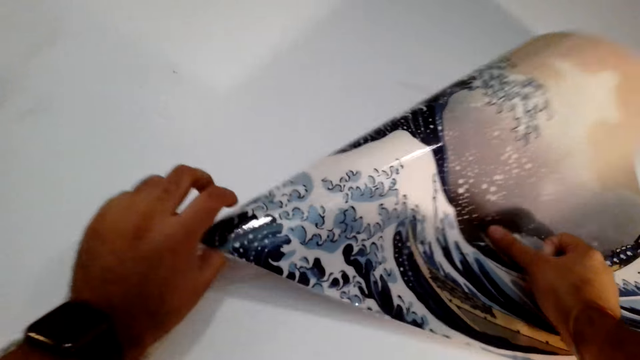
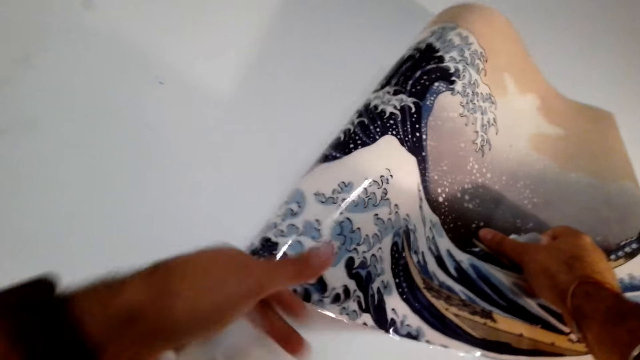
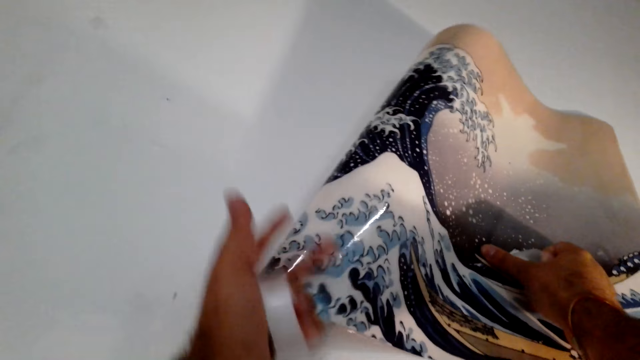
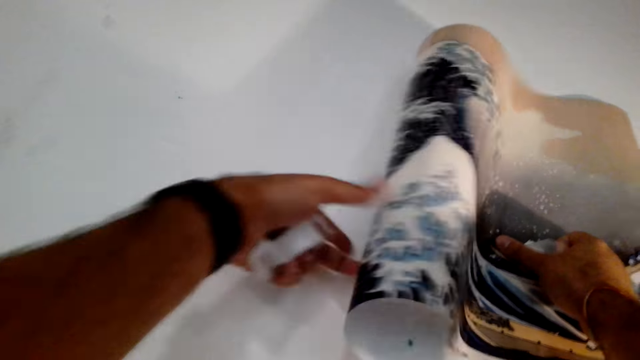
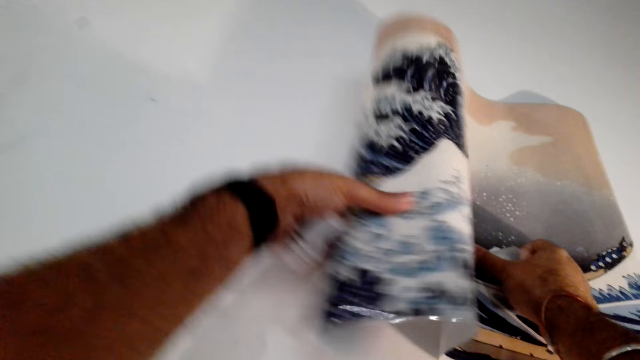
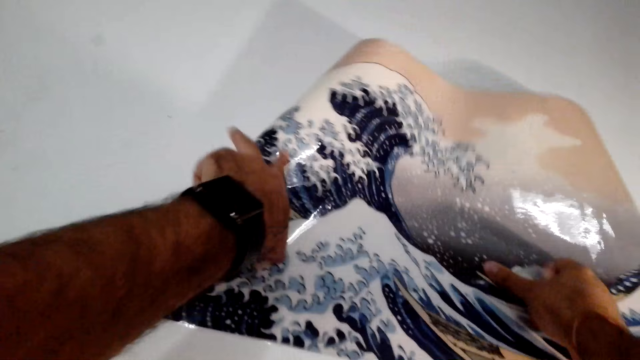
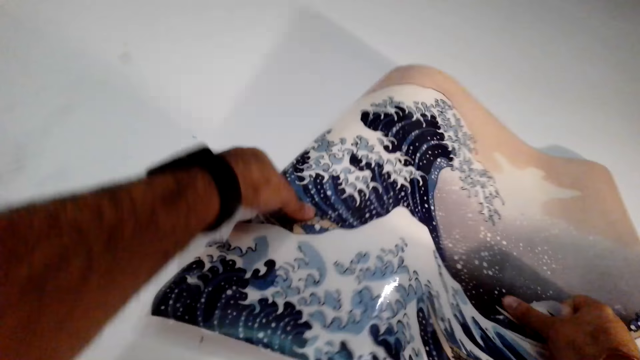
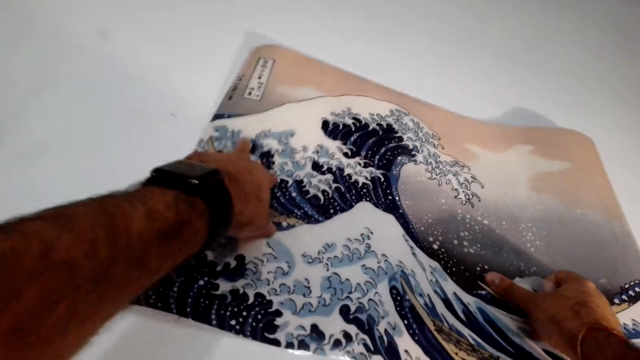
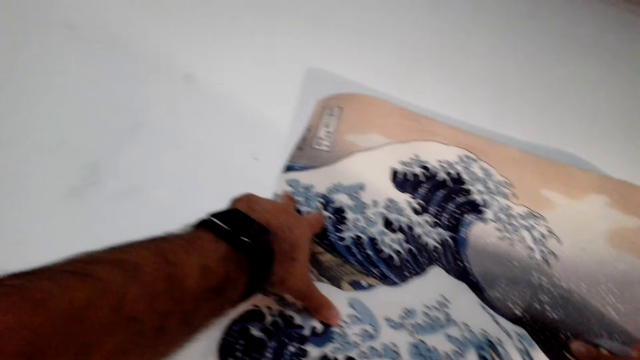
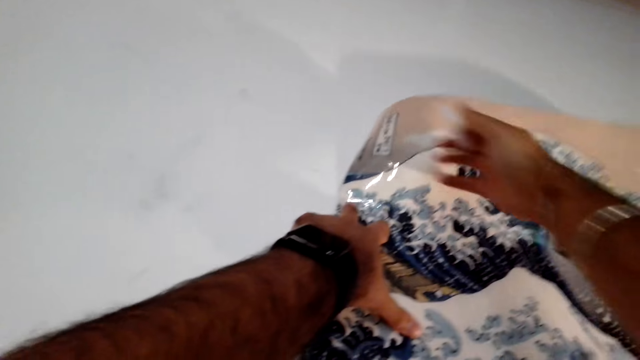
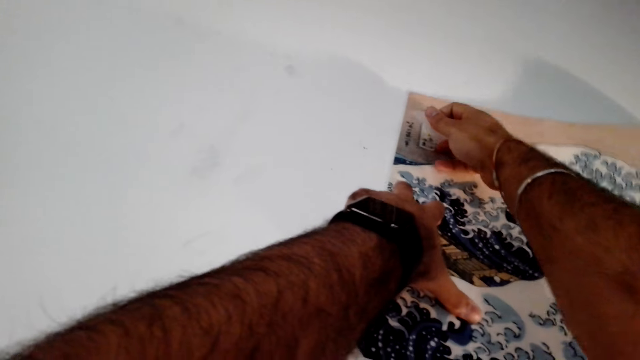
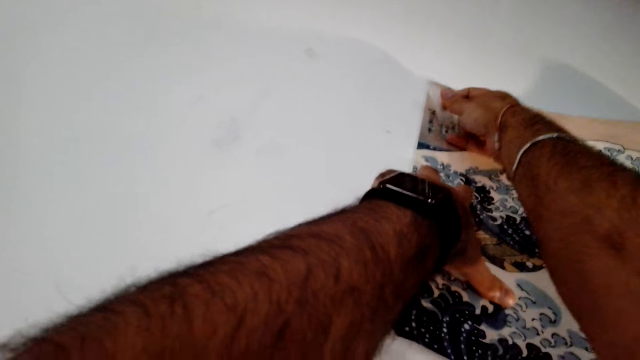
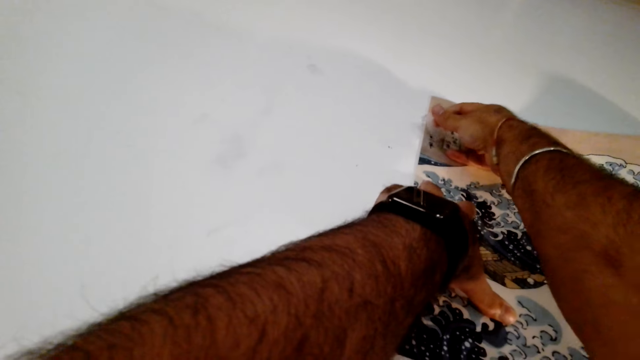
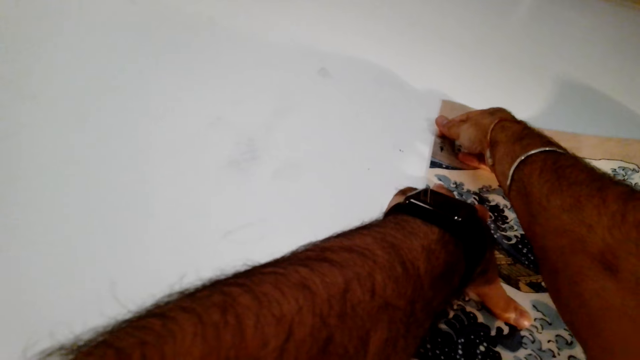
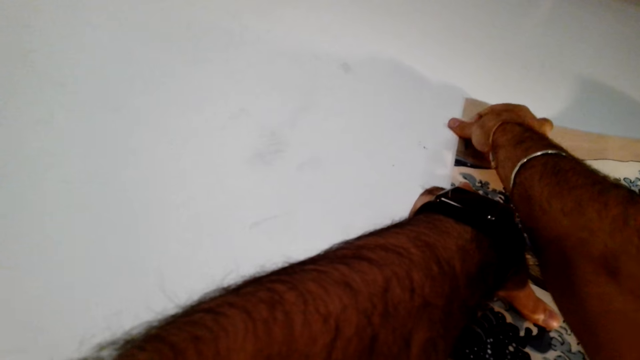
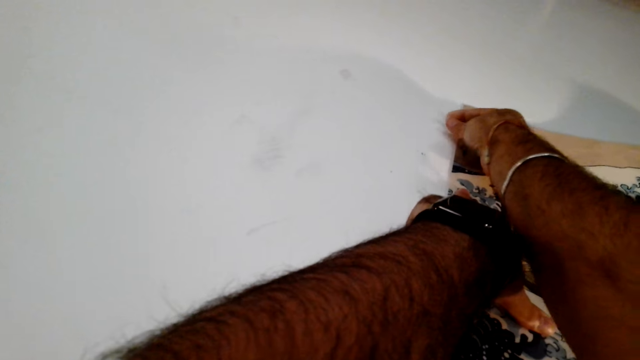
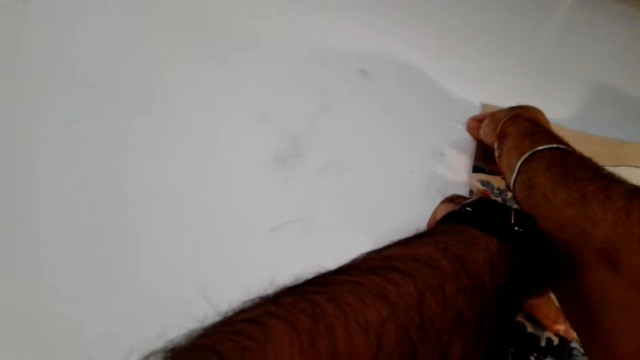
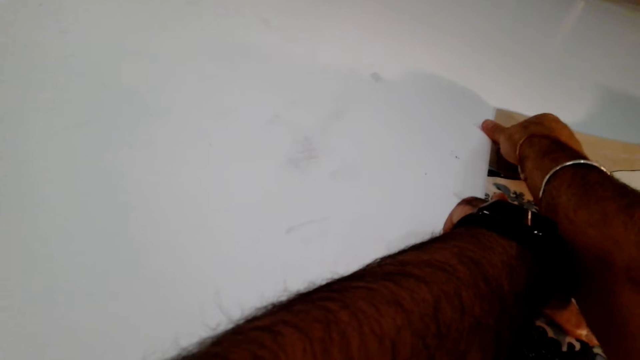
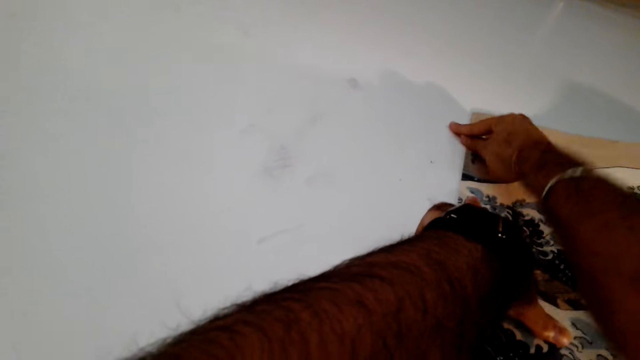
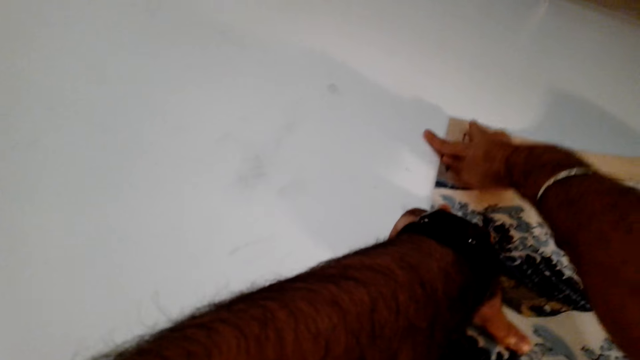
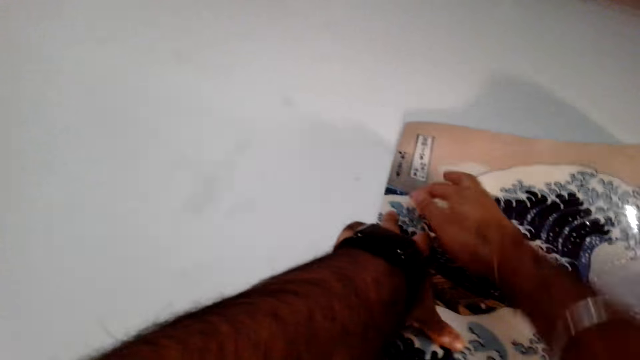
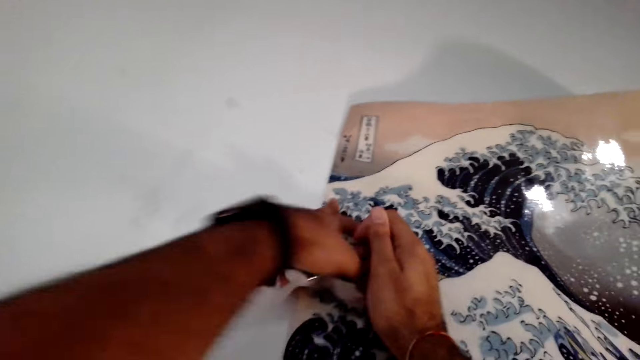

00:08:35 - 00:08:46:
The camera wearer stretches the canvas paper. They stick the cello tape on the wall. They place the tape on the paper. They strike tapes on the wall.

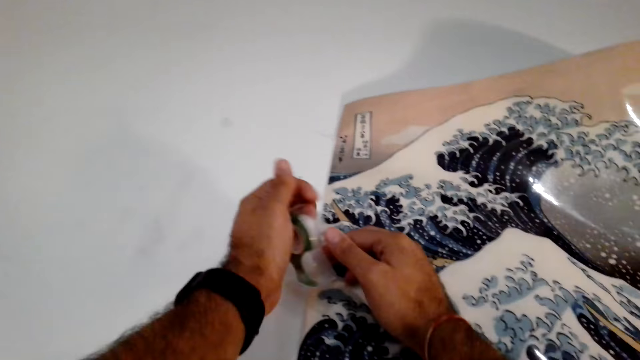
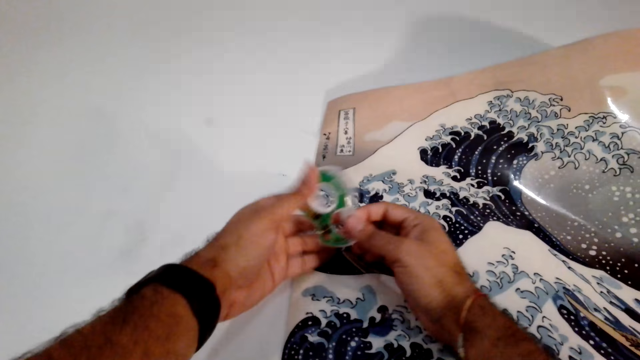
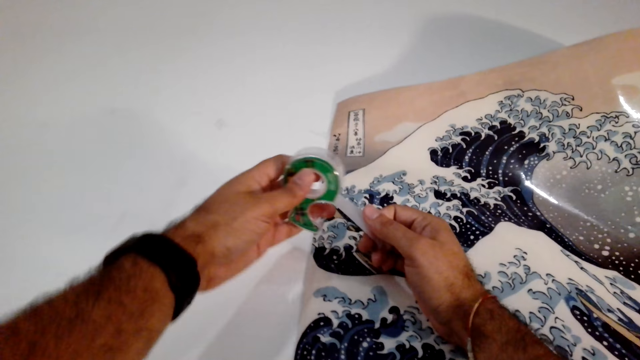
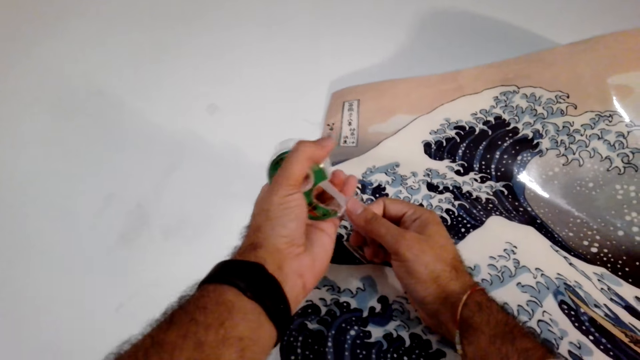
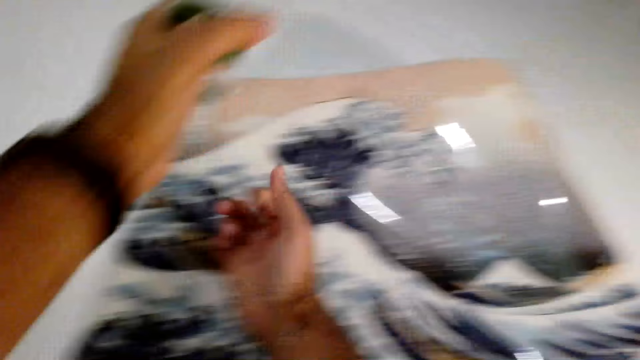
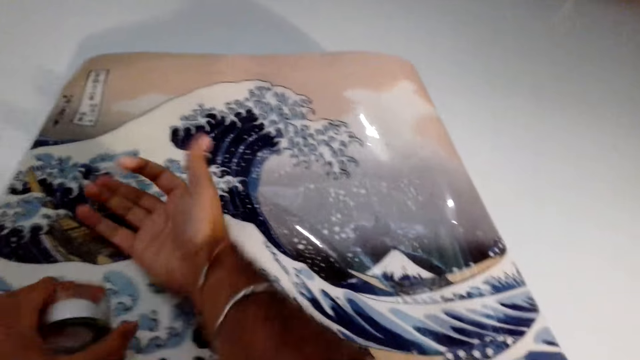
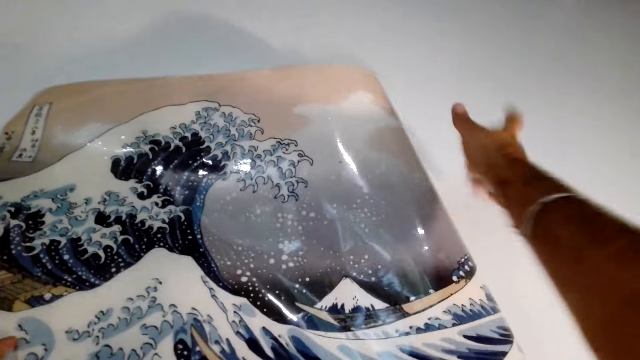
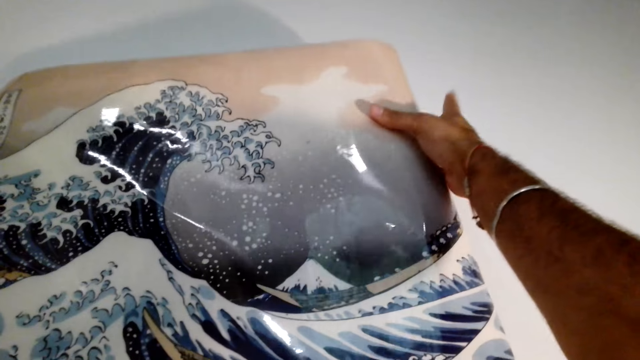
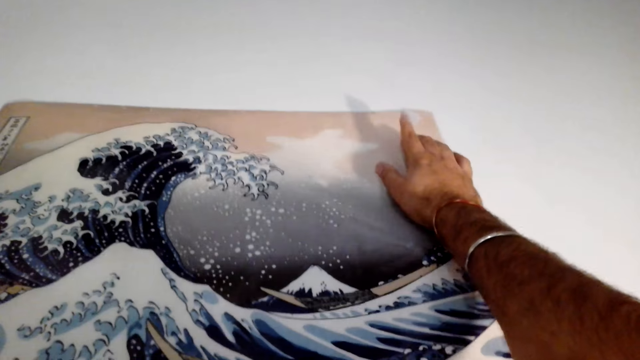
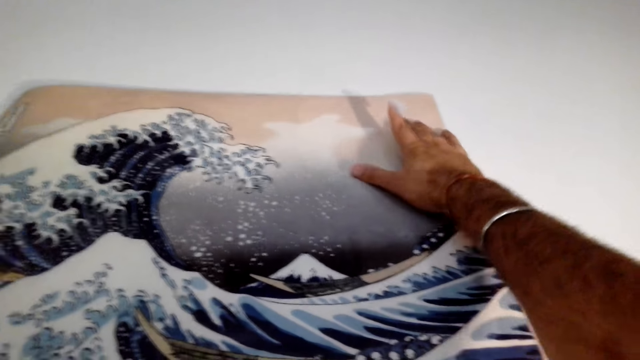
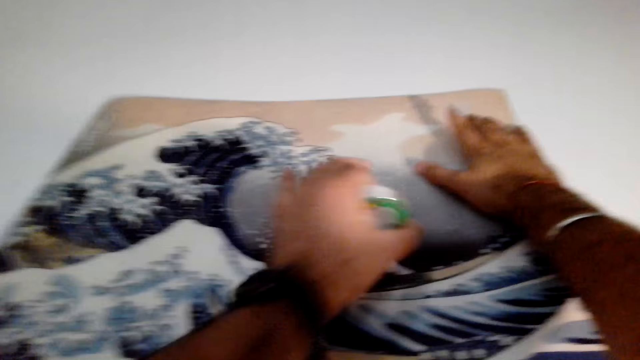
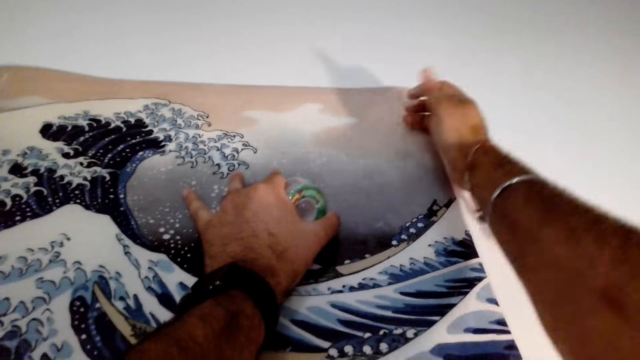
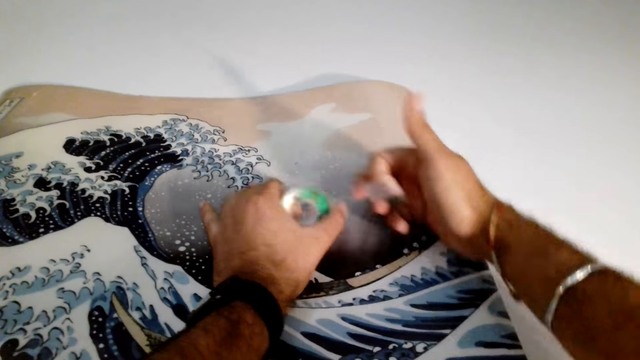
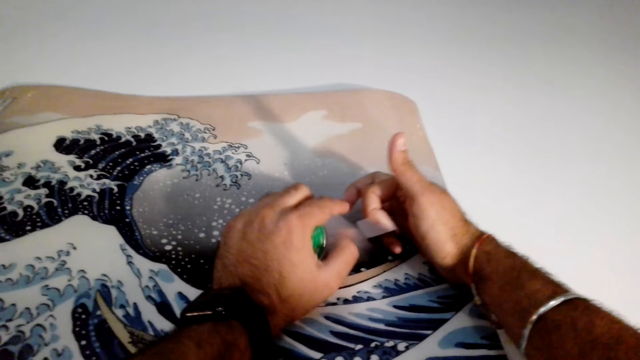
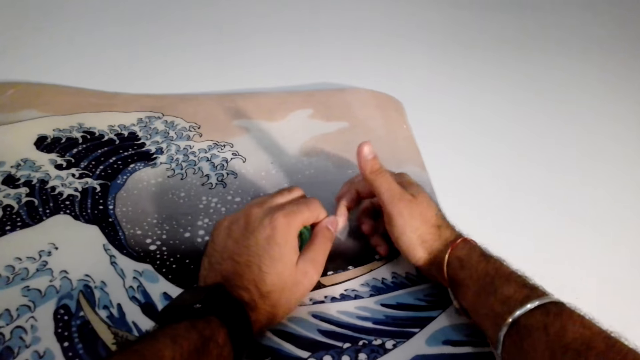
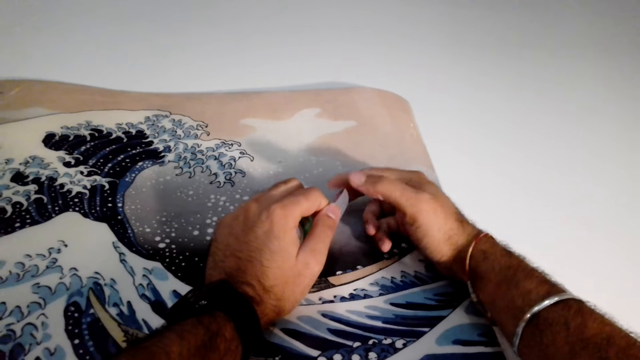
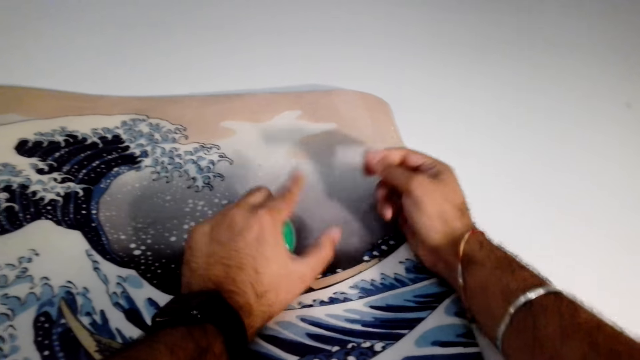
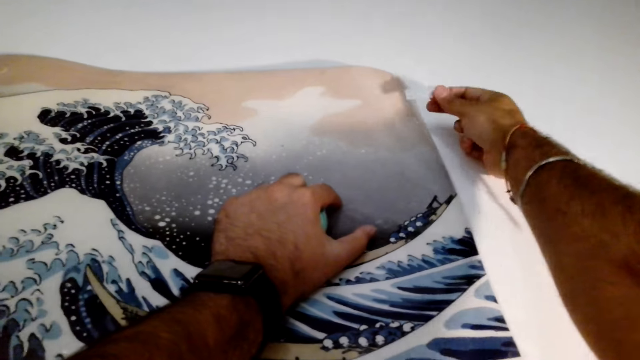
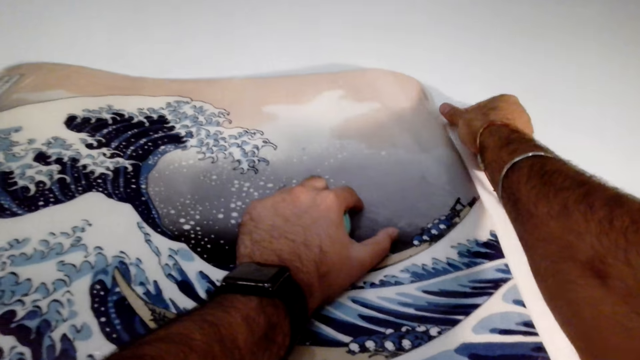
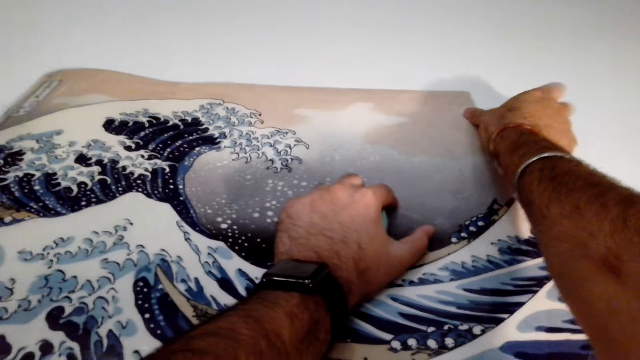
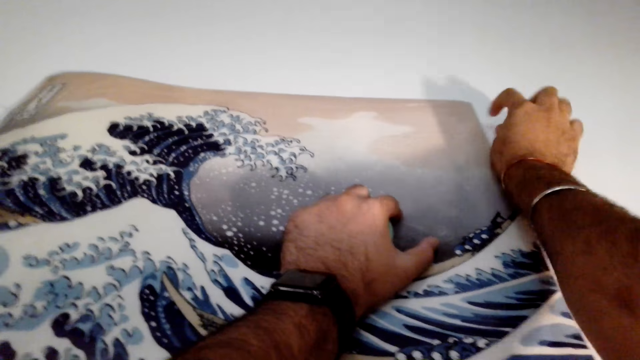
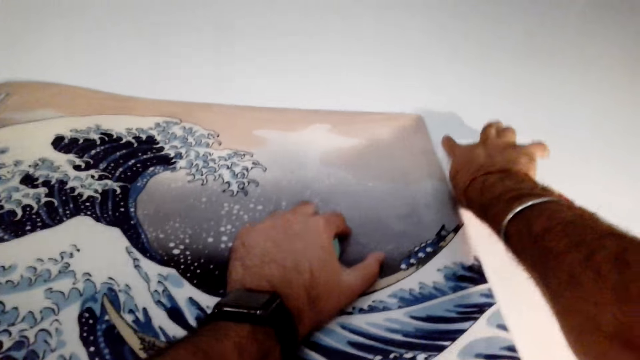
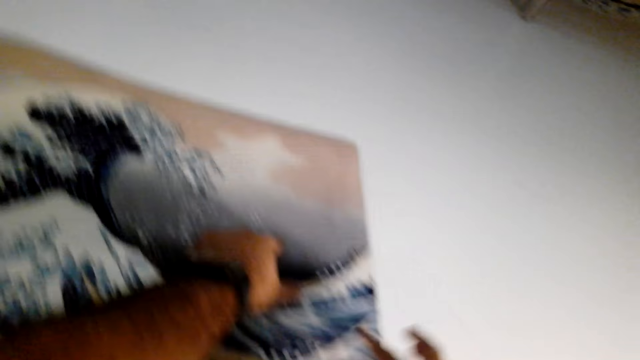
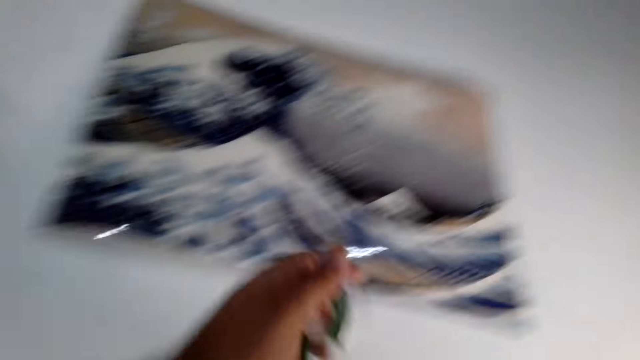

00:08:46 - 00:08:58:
The camera wearer cuts a piece of the cello tape. They stick the cello tape on the wall.
